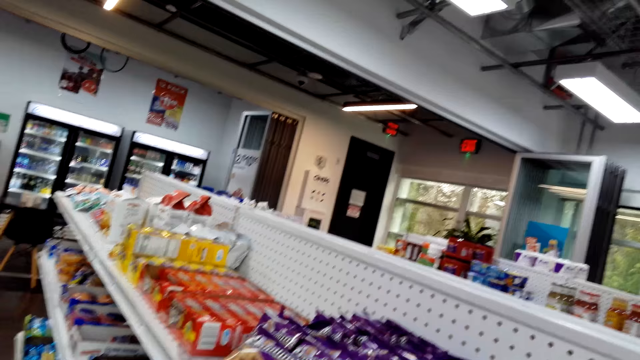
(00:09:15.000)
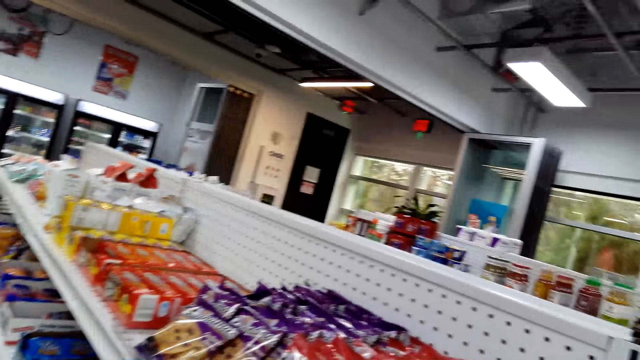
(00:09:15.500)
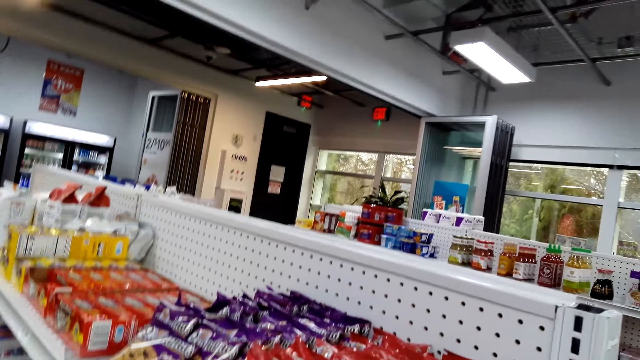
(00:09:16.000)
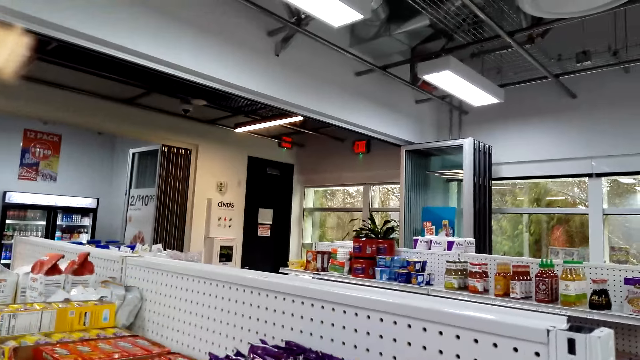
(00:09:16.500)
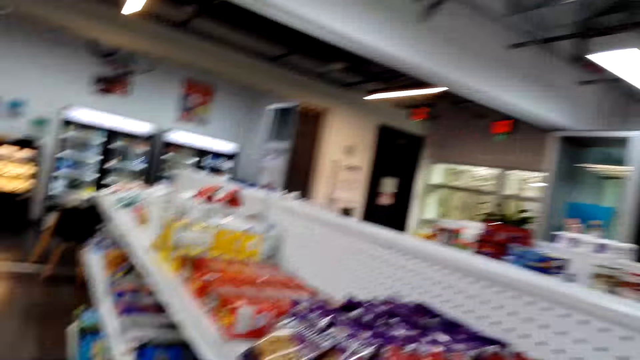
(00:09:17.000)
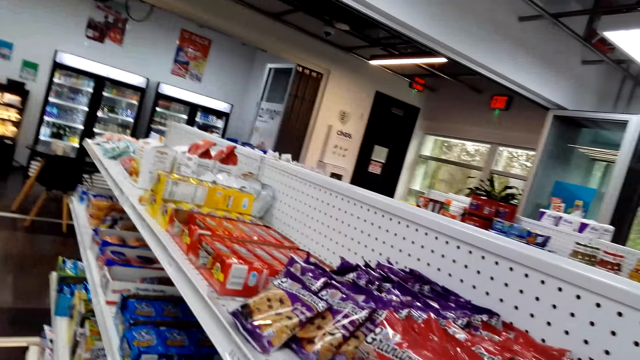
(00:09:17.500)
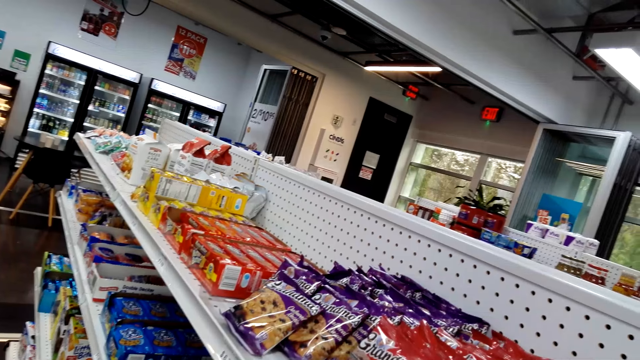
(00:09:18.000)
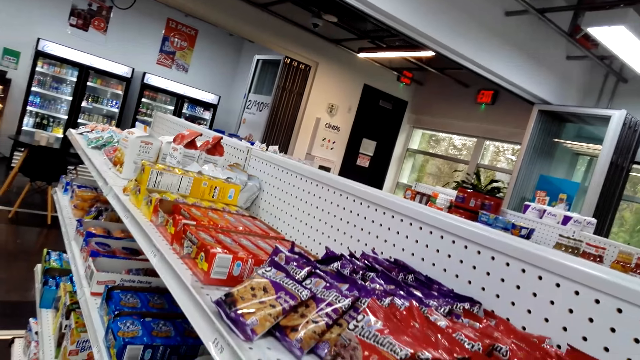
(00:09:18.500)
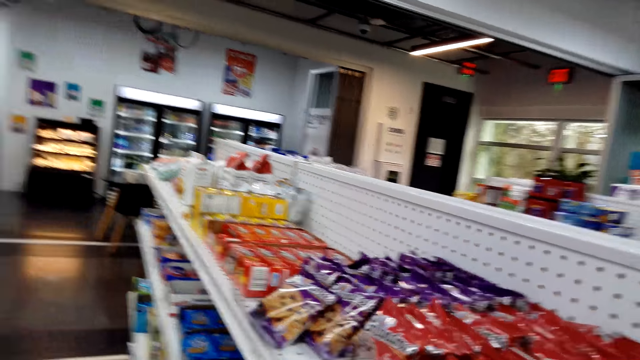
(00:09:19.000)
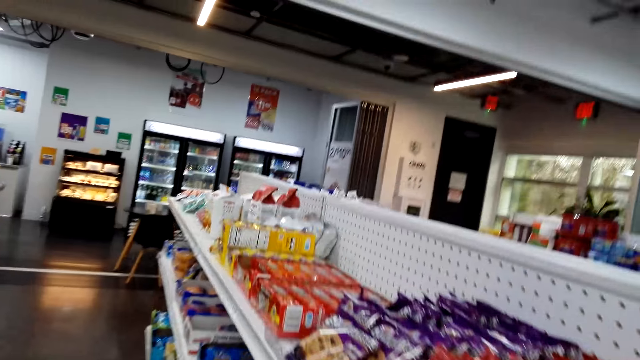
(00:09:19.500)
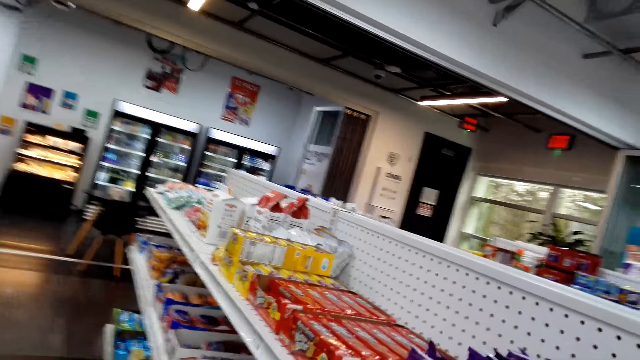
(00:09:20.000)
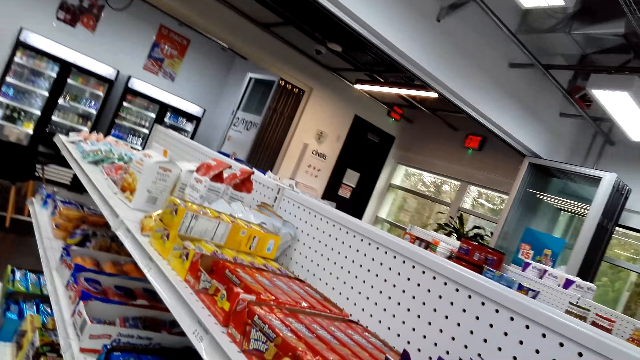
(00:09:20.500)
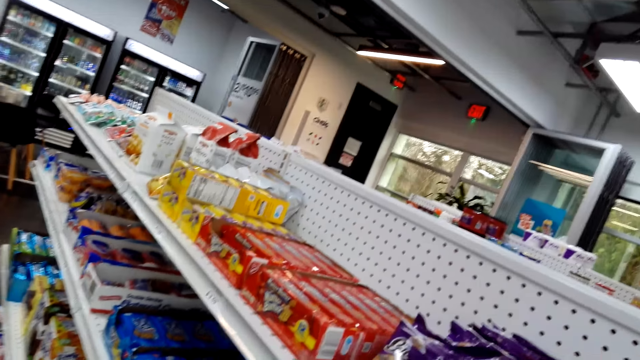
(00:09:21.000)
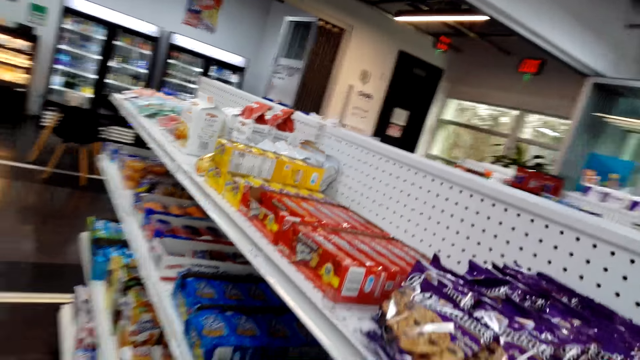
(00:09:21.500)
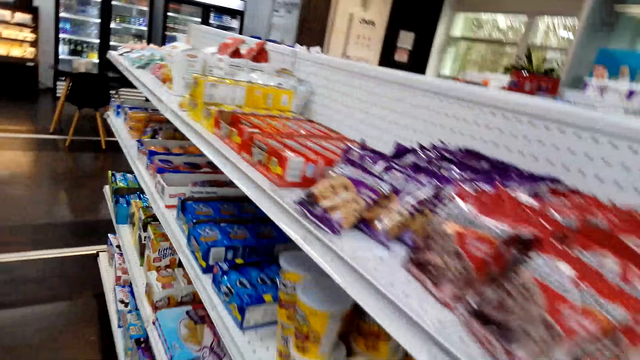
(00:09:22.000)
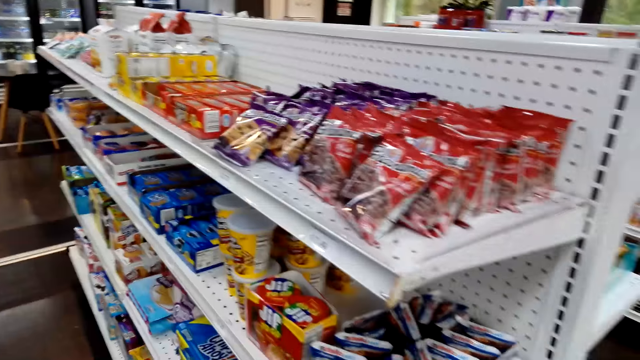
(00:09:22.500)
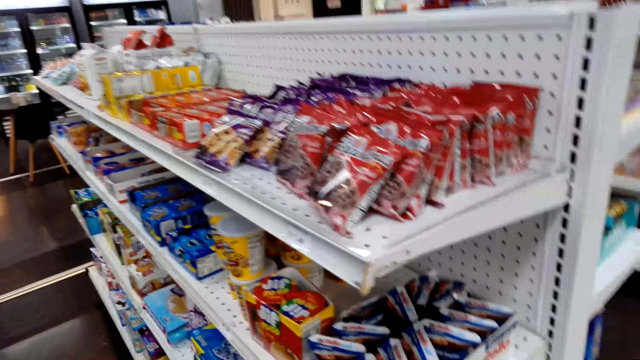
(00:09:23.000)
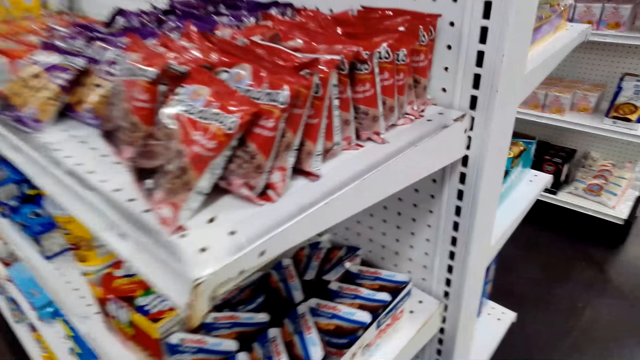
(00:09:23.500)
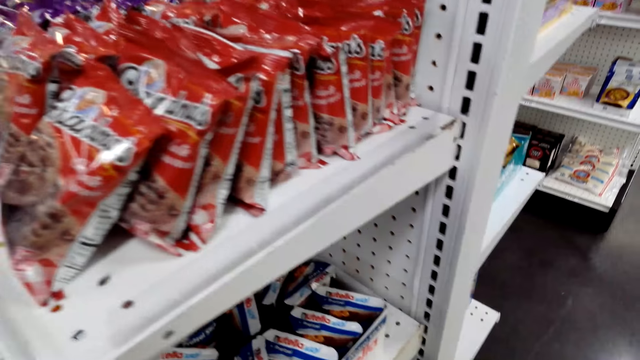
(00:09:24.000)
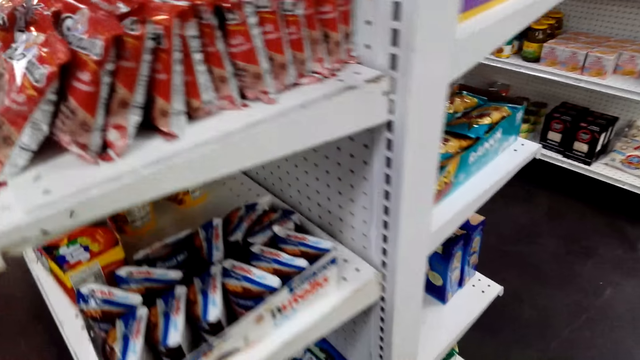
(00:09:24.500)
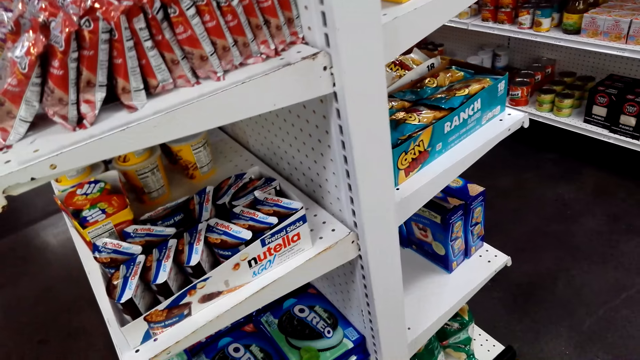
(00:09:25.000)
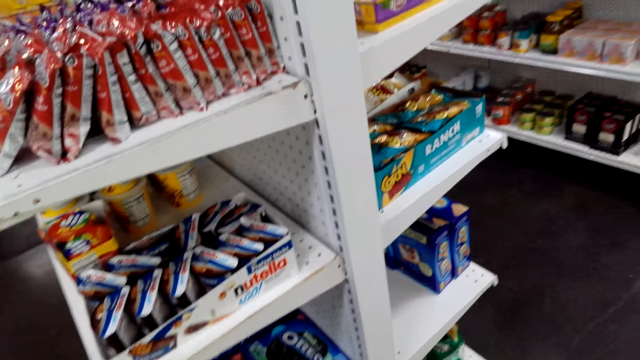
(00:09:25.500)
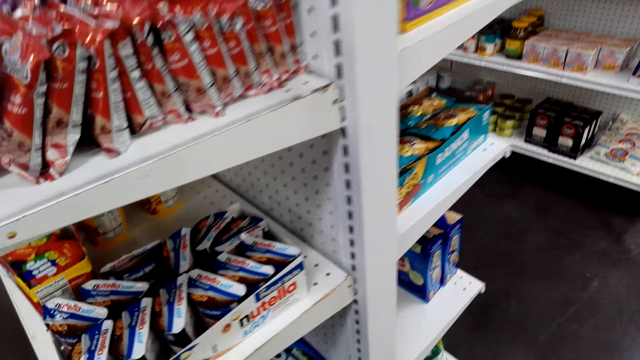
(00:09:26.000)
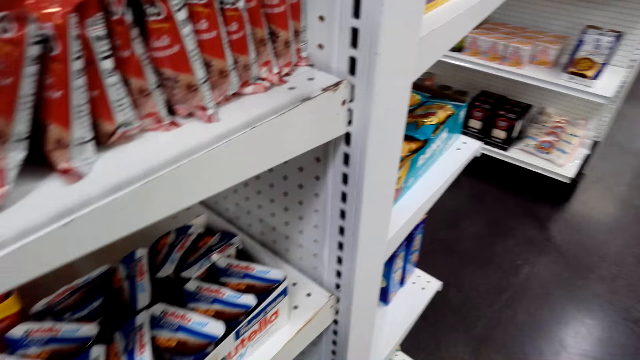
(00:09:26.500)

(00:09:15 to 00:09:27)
The camera wearer stares at the sachets on the shelf.

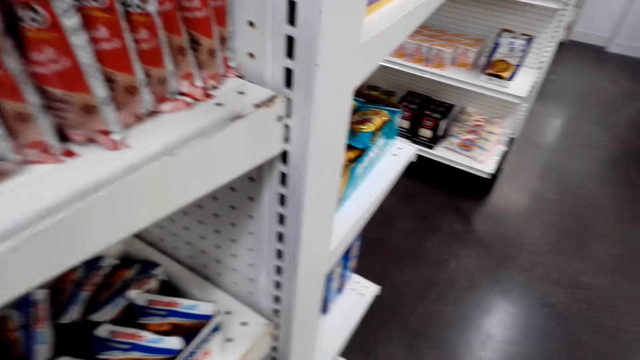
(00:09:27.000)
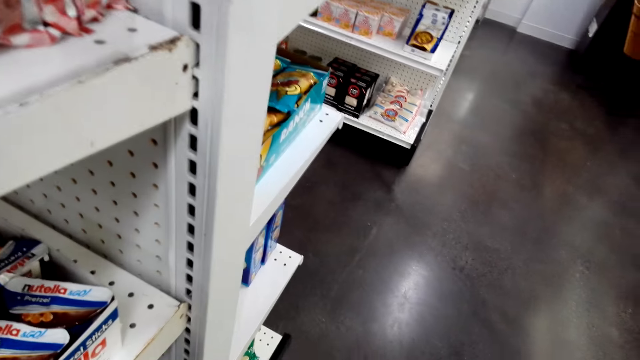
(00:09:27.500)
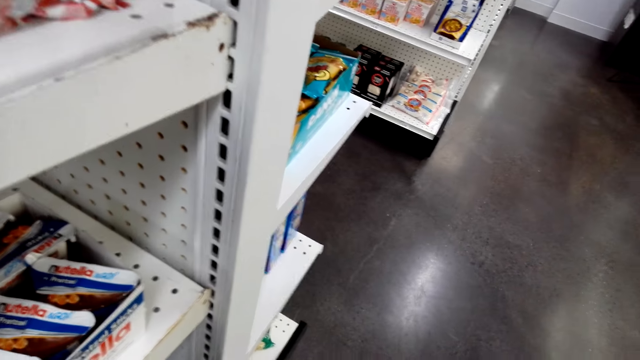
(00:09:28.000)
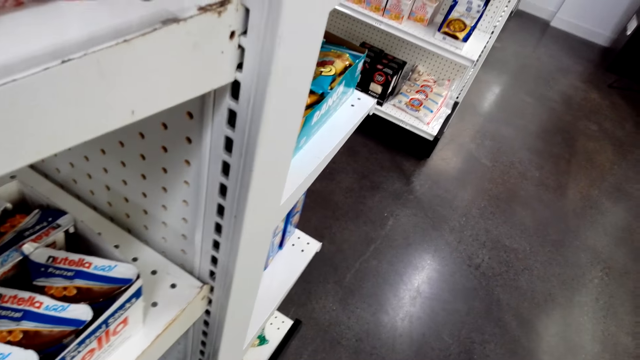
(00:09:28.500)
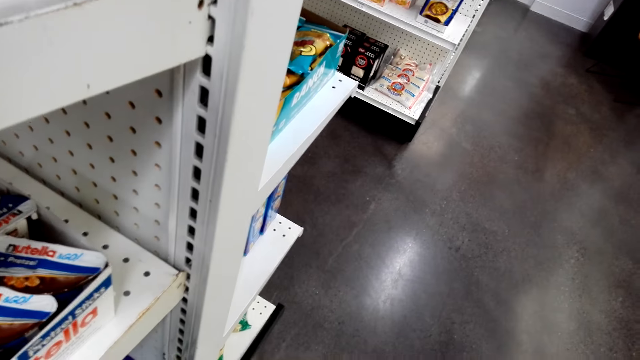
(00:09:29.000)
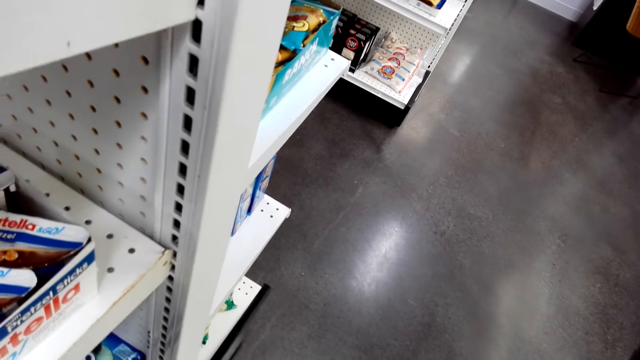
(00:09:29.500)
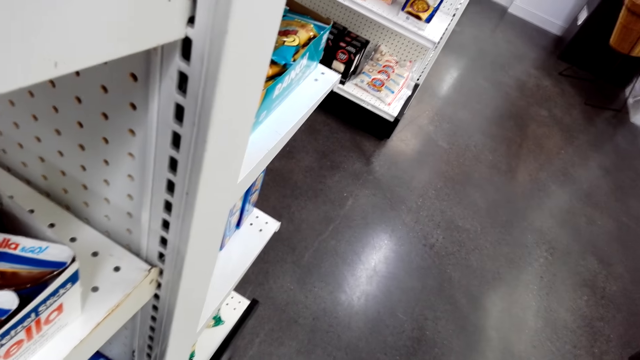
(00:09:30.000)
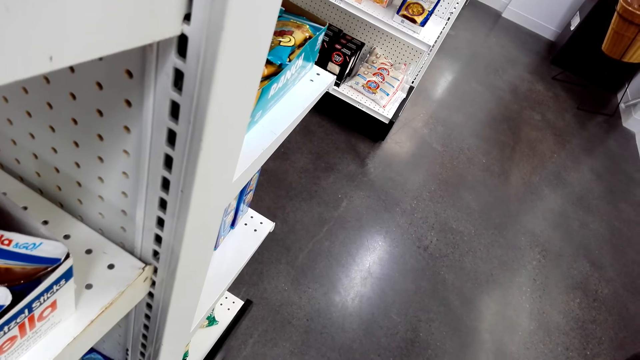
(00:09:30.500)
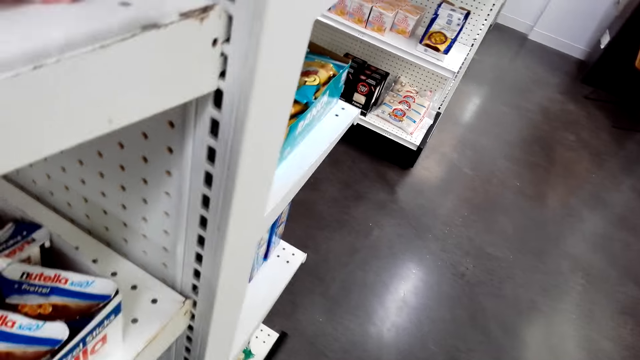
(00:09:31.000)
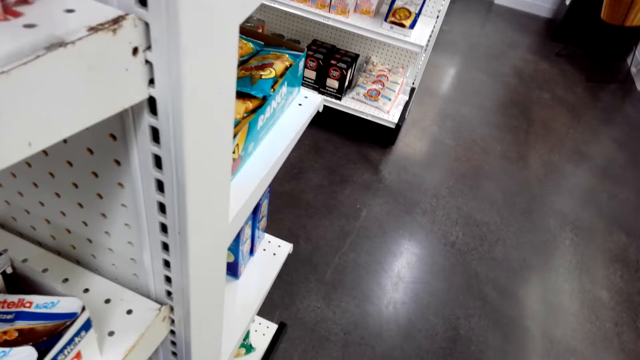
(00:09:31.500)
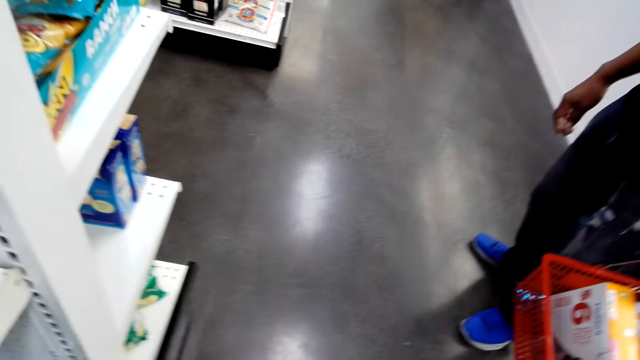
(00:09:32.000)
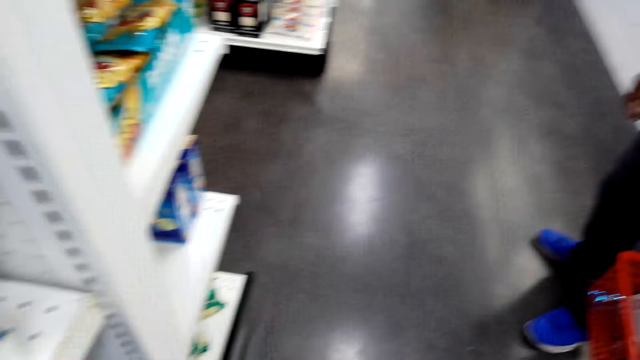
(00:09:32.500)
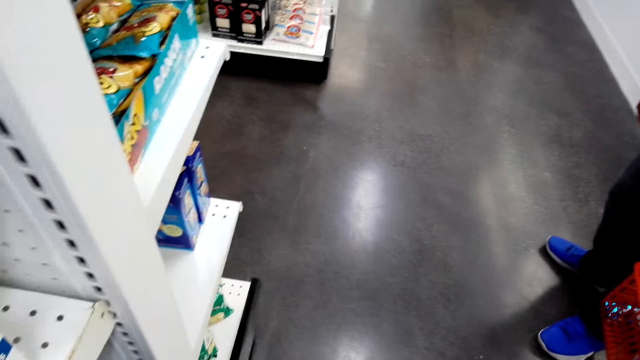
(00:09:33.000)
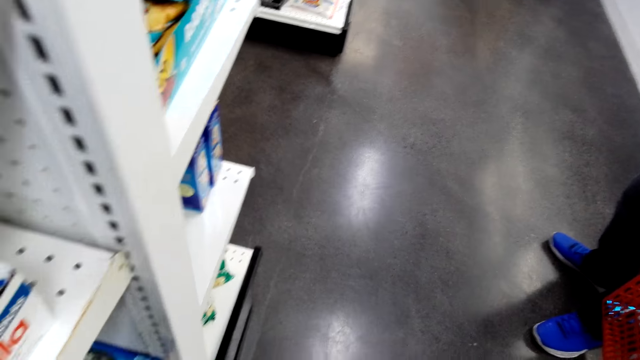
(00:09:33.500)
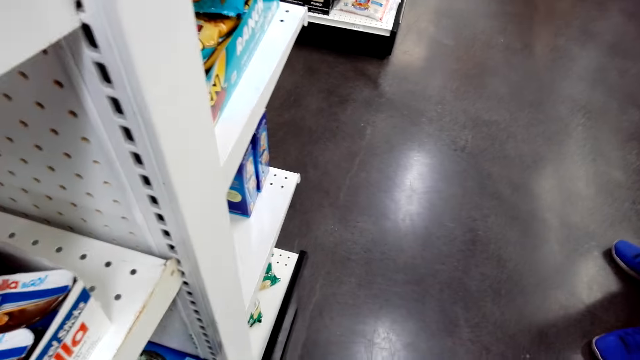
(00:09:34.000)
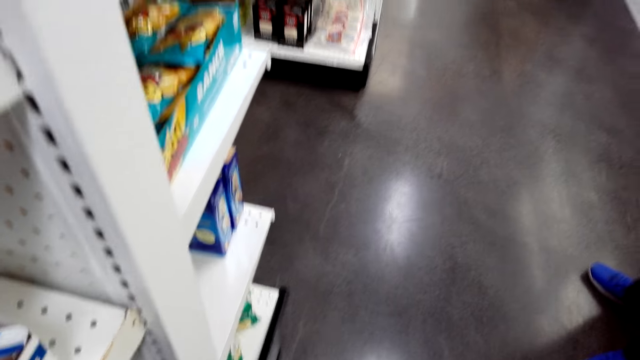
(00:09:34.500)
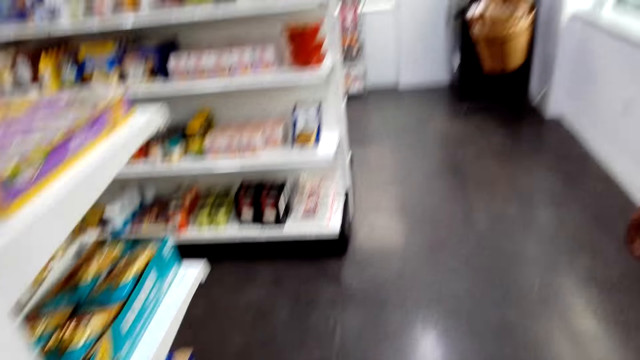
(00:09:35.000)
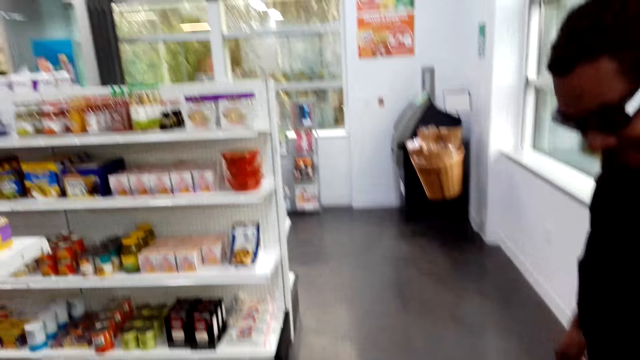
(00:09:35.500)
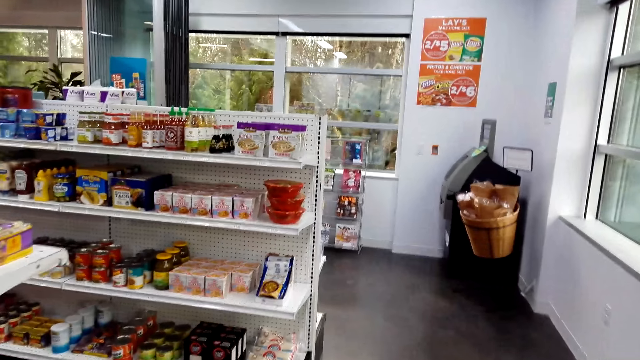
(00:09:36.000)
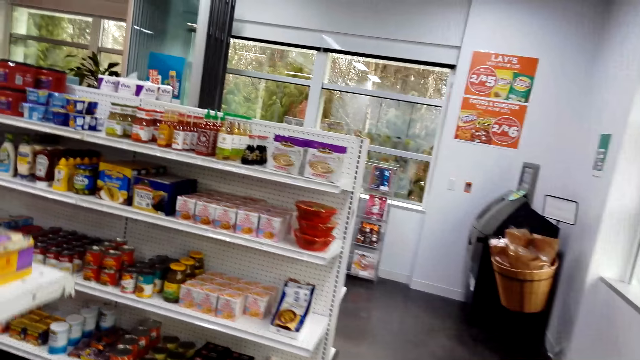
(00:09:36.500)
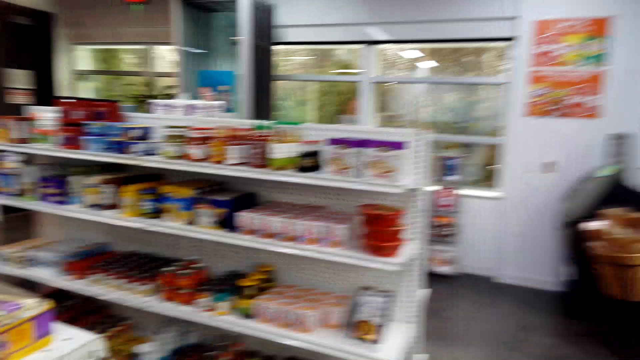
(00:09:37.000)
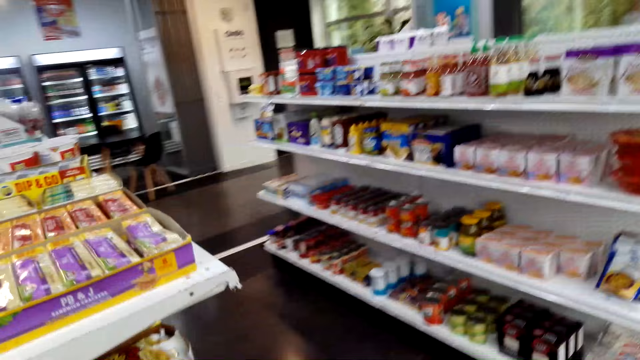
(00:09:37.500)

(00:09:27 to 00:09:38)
The camera wearer talks to a man.
